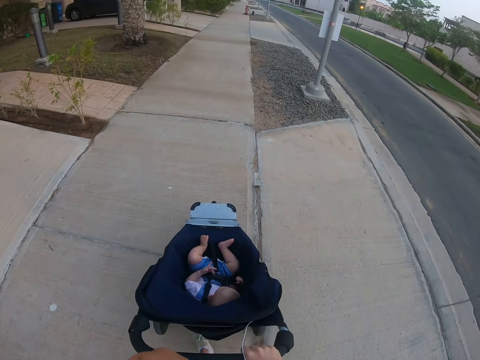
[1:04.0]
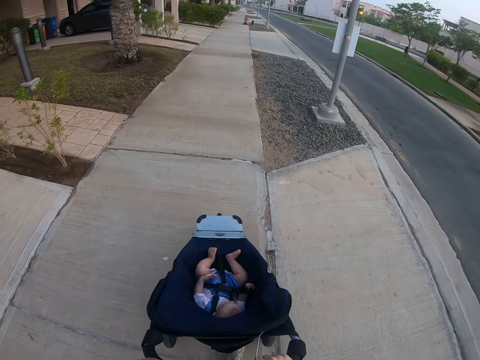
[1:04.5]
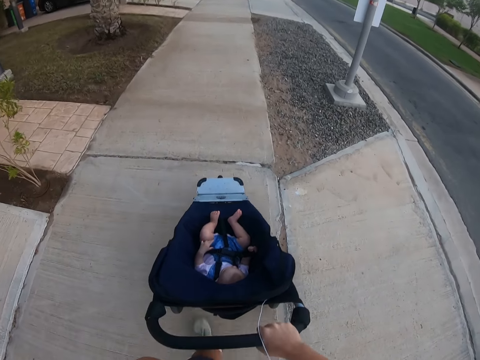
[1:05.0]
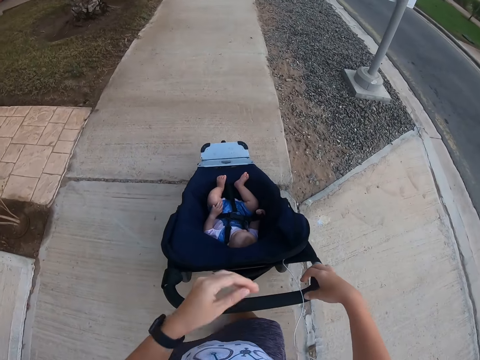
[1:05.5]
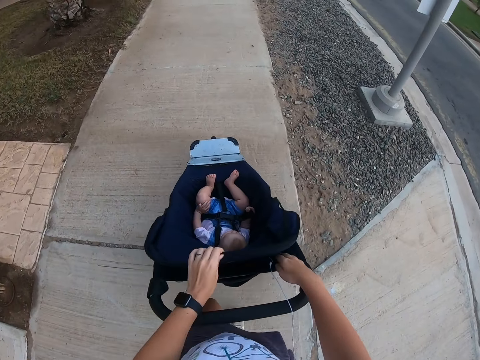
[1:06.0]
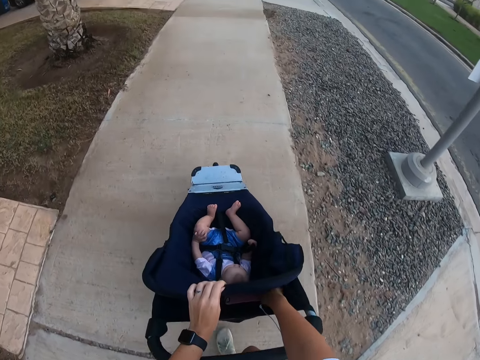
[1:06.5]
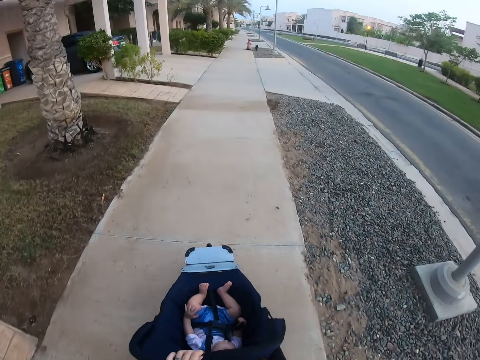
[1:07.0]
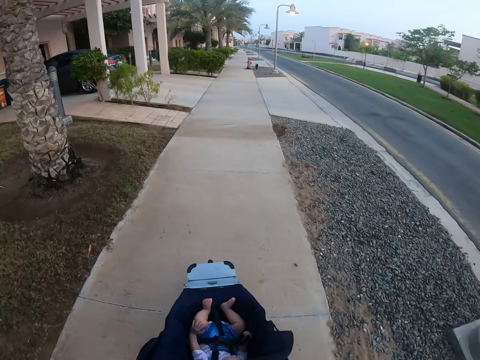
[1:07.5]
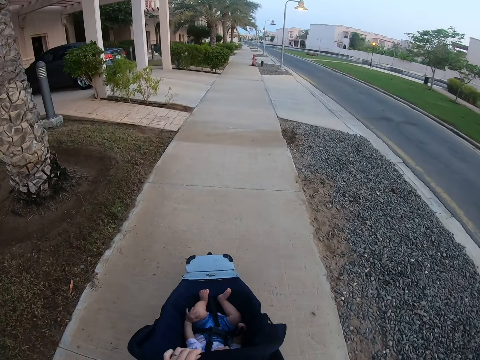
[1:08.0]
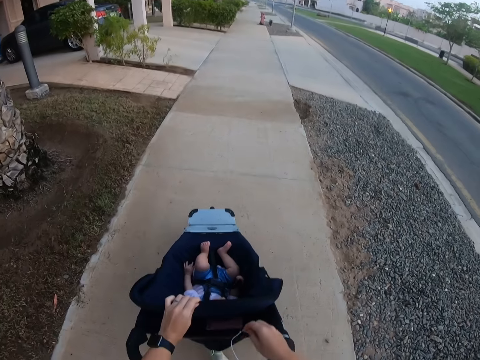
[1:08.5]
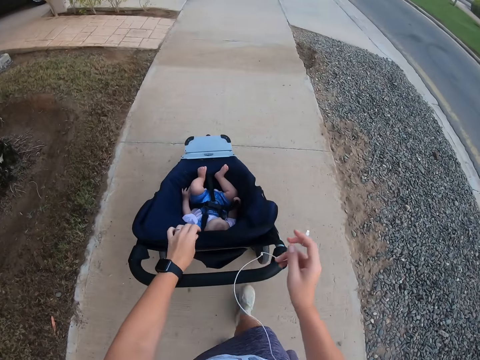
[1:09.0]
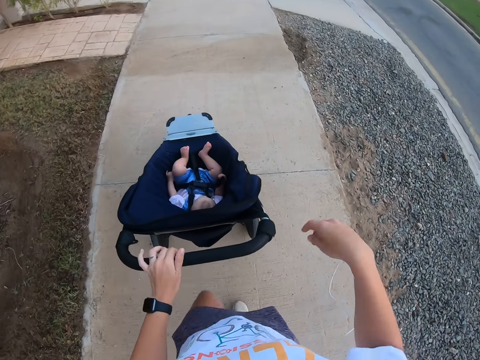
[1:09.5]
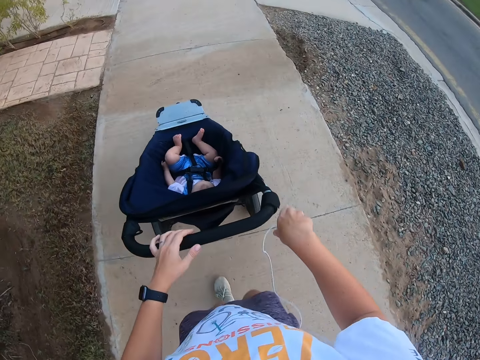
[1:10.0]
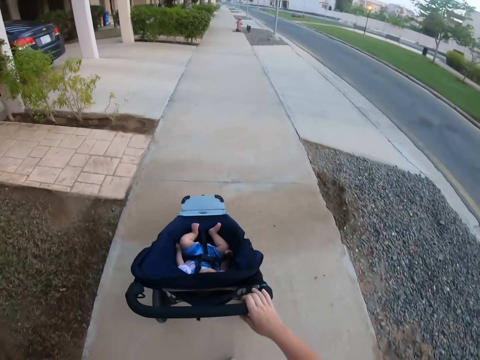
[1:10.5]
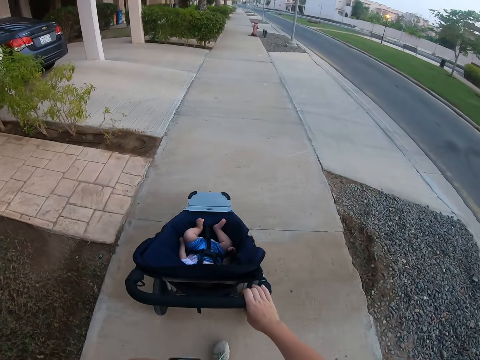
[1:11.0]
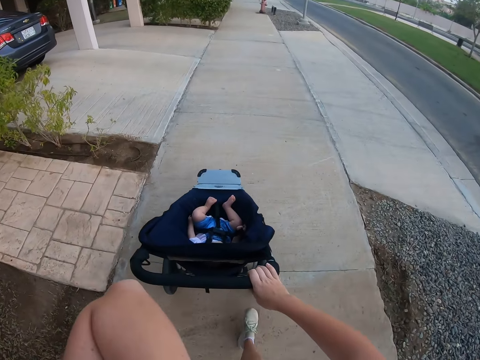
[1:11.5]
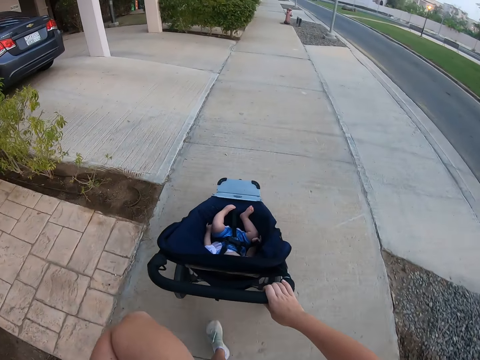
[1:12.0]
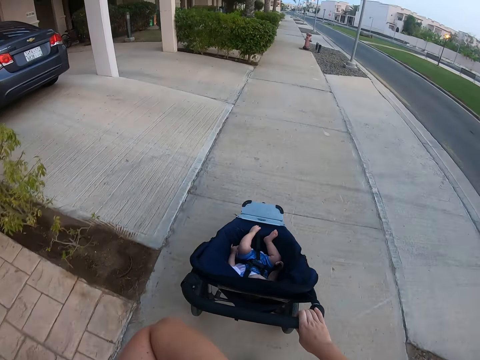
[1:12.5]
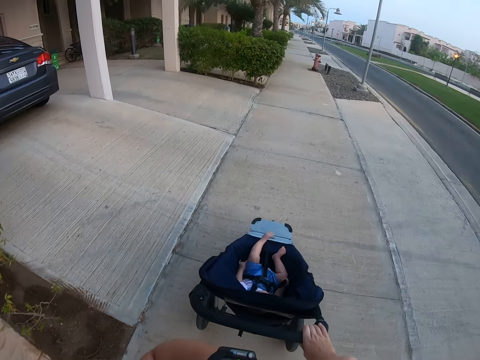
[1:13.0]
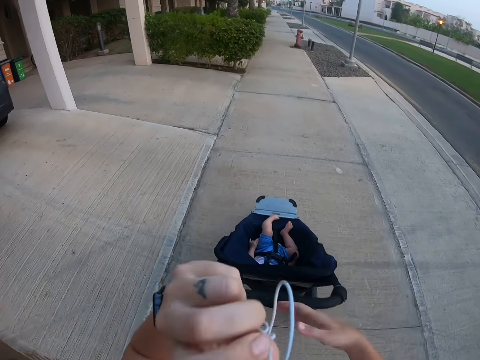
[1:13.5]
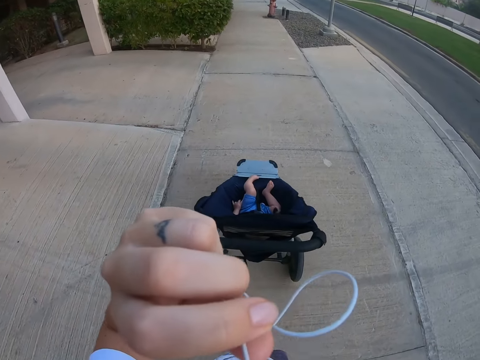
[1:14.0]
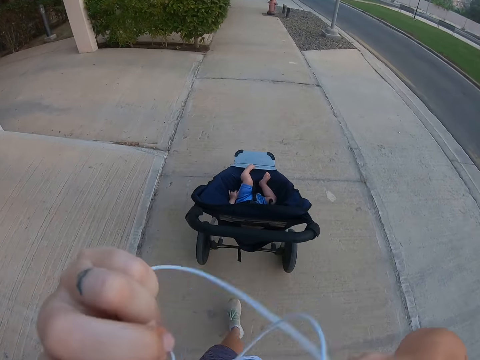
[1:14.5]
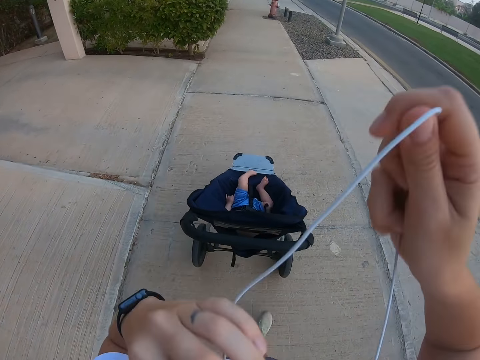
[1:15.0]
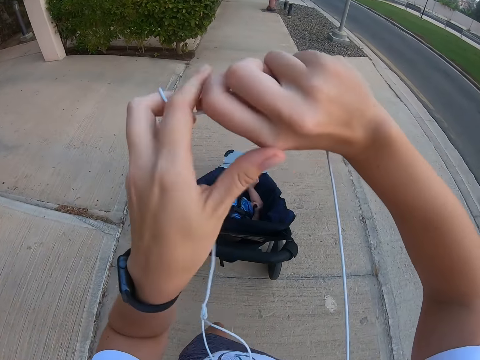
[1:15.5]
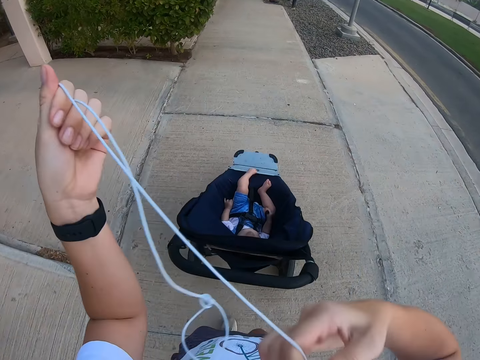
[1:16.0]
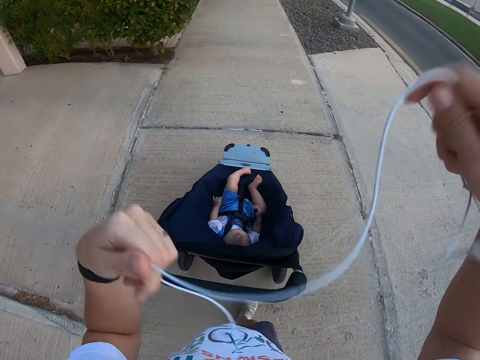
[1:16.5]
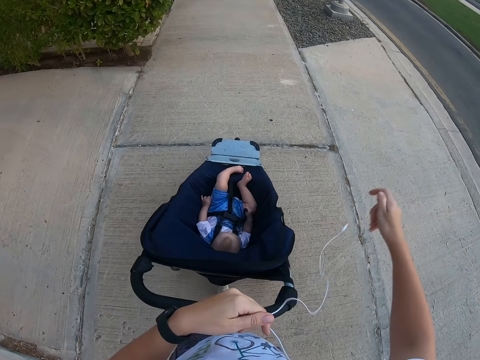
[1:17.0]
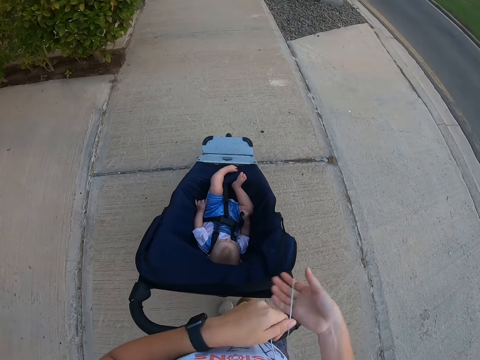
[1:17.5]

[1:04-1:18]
The camera wearer stares at the baby. They inspect the baby stroller. They remove the earphones from the phone. They look around. They look around again. They push the baby stroller. They remove the earphones.

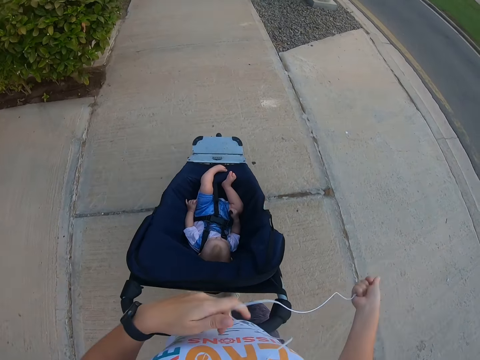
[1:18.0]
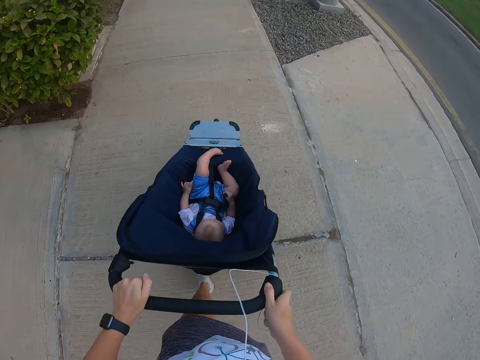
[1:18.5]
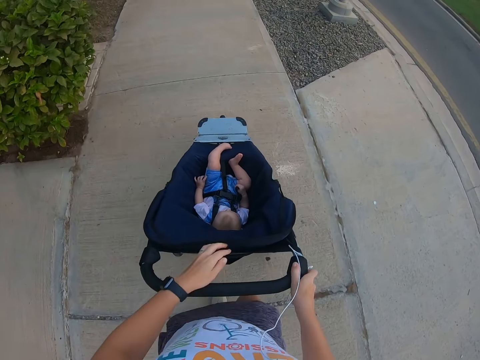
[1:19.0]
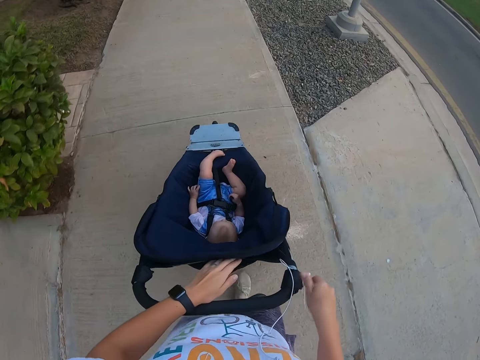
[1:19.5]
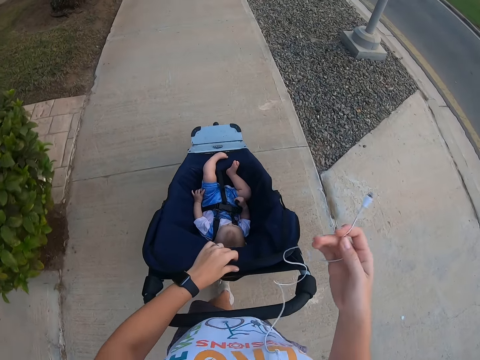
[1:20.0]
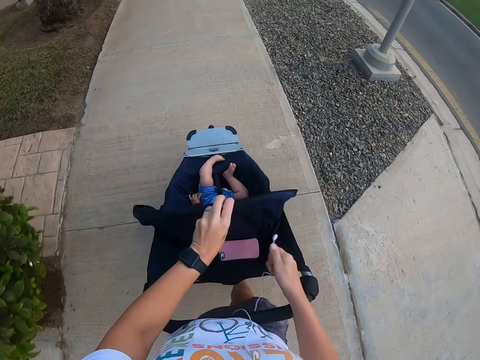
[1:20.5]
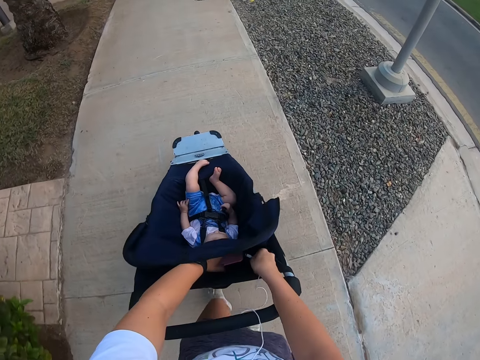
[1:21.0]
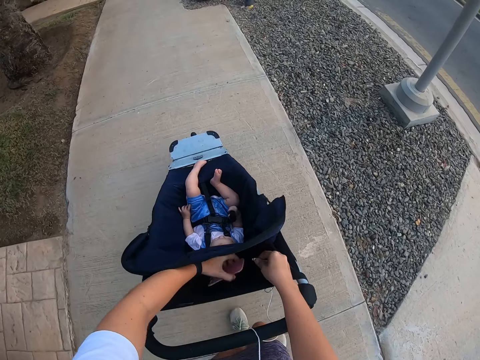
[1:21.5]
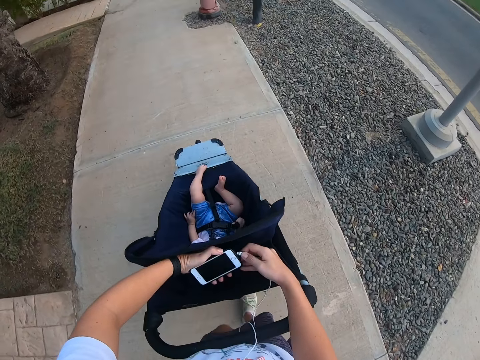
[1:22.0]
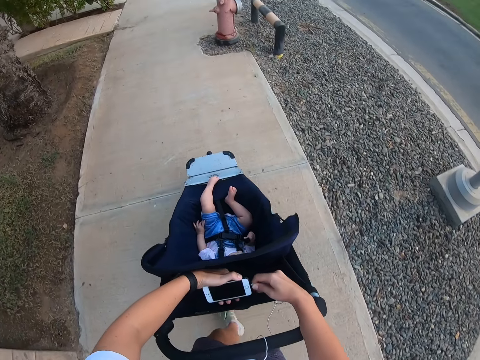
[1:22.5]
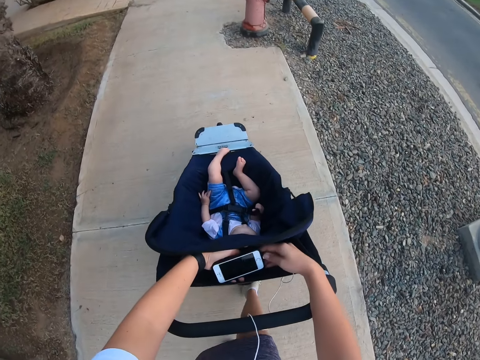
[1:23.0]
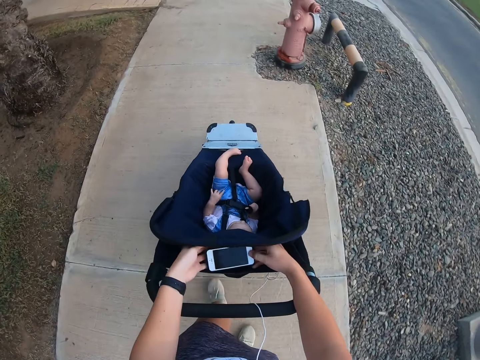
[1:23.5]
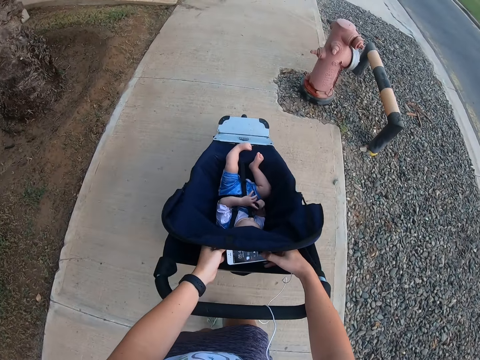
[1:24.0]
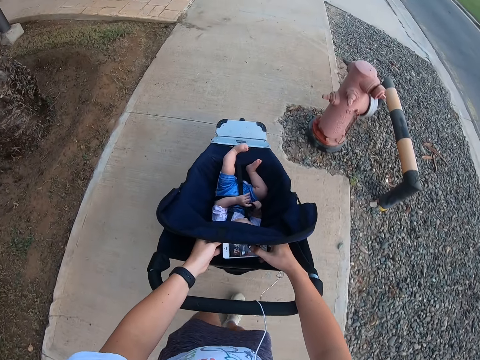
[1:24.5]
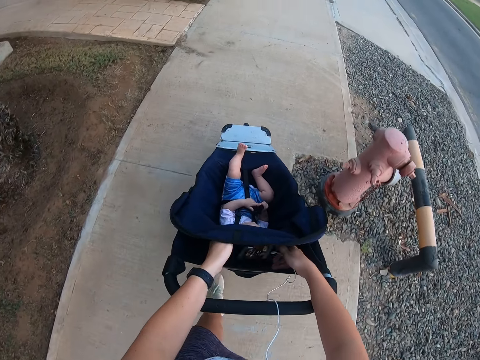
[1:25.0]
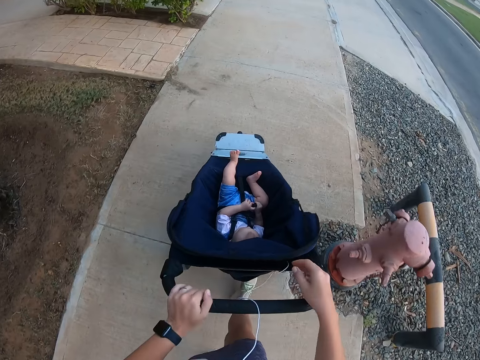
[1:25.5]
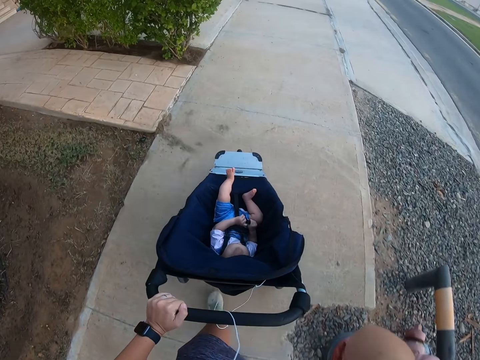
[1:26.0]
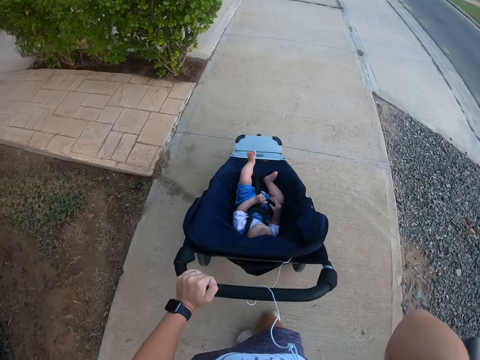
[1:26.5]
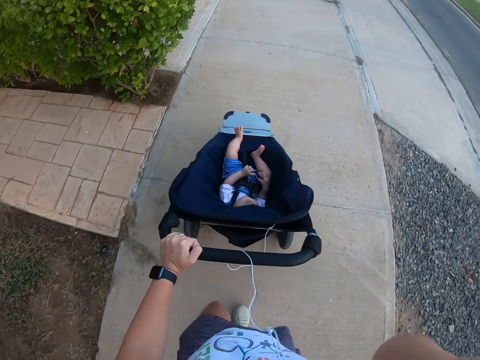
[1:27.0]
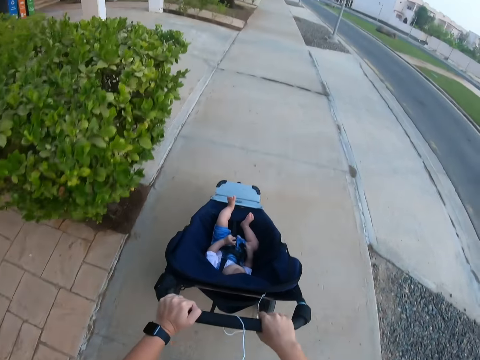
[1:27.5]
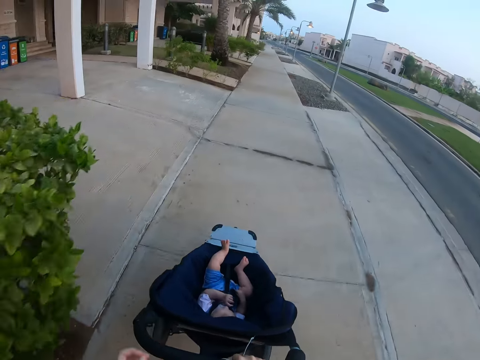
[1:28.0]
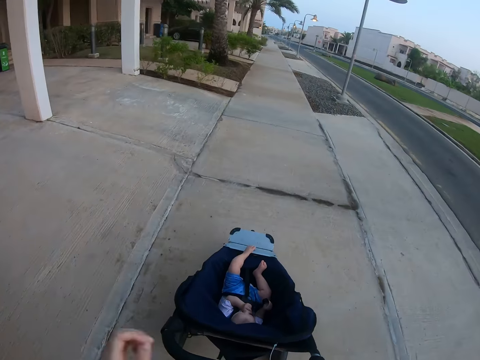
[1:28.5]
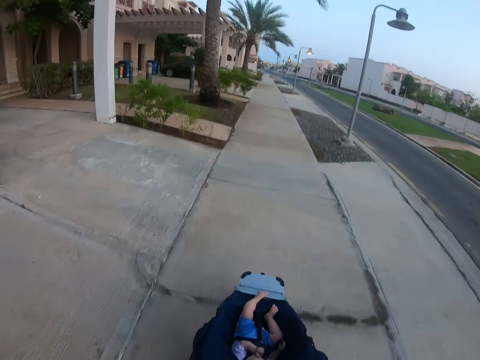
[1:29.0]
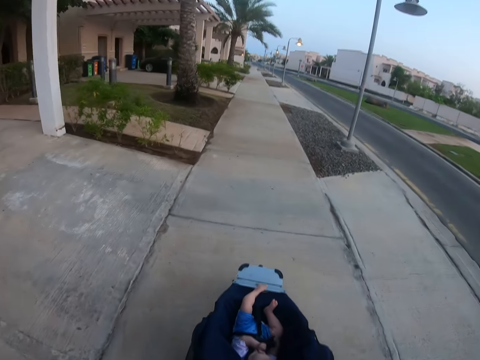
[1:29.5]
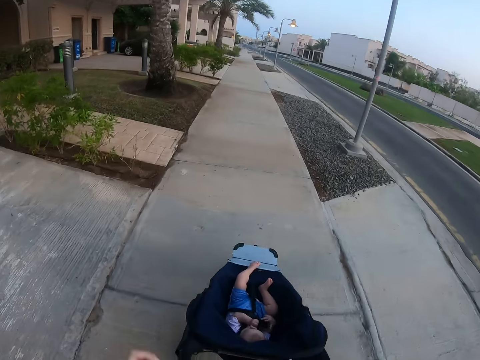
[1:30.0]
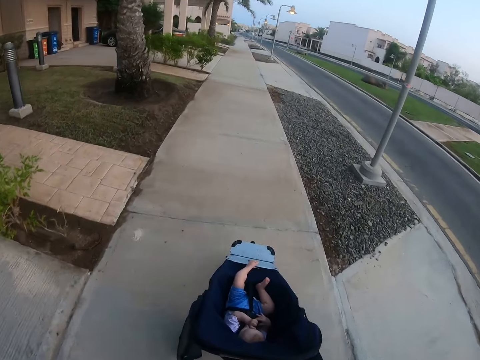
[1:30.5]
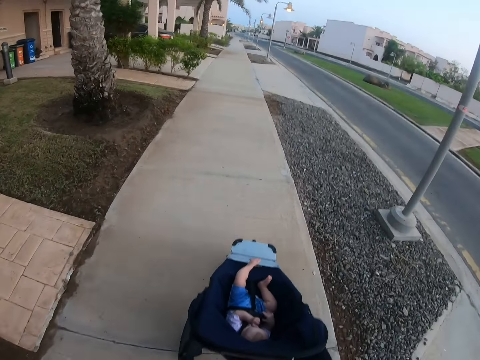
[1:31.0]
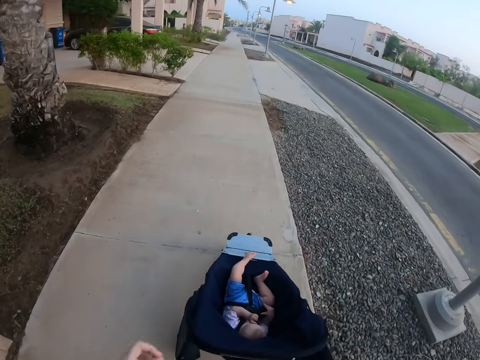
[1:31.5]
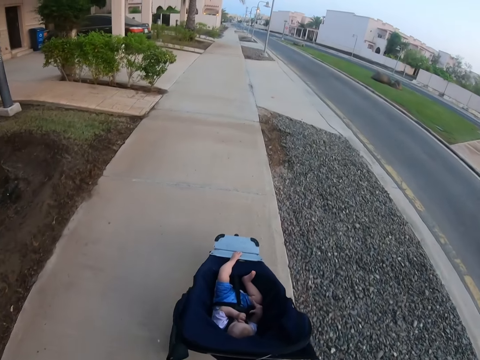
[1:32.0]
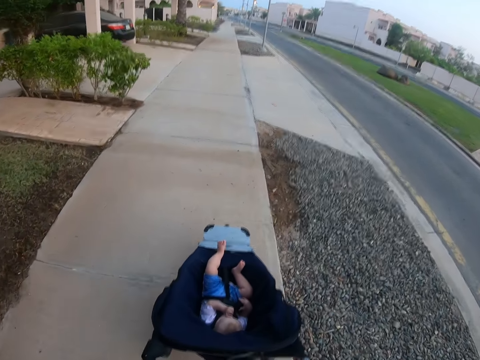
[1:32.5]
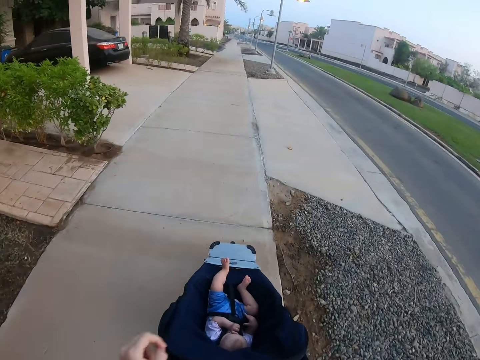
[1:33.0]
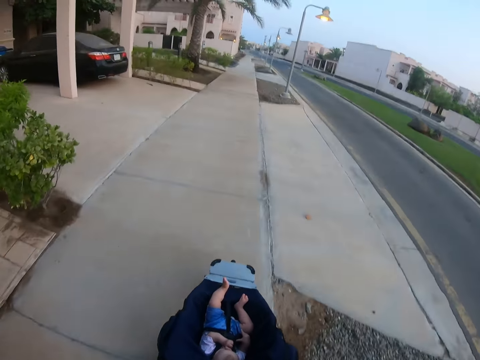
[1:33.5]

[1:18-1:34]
The camera wearer pushes the baby stroller. He fixes the earphone. He connects the earphones to his phone. He uses the phone. He pushes the baby stroller. He stares at the baby. He pushes the baby stroller.
